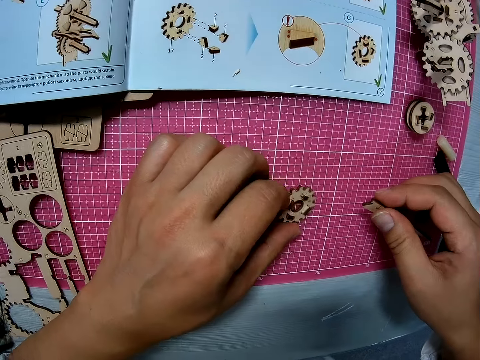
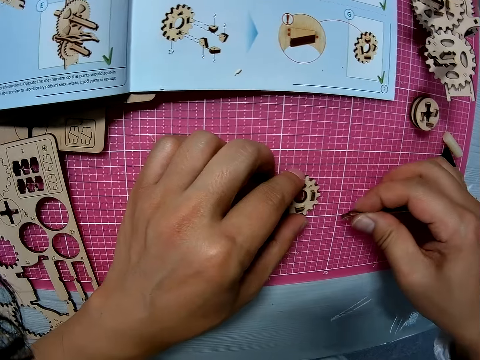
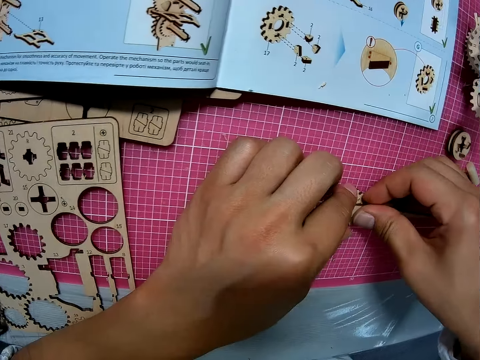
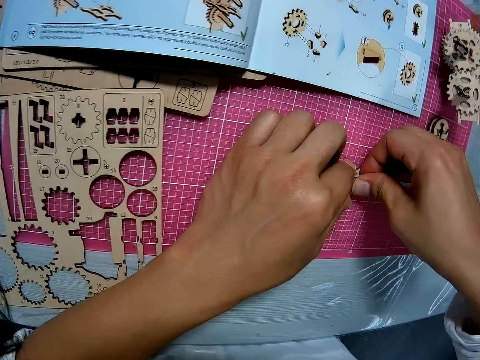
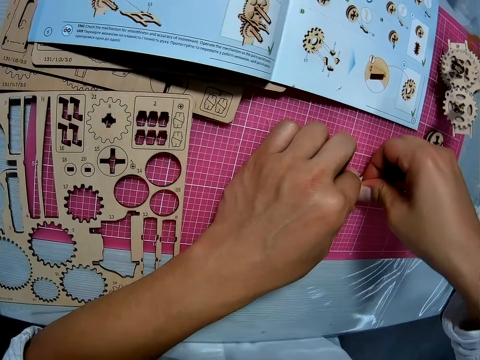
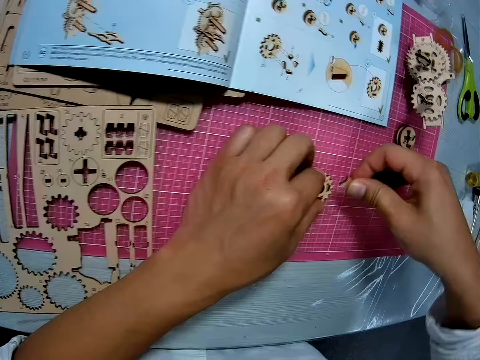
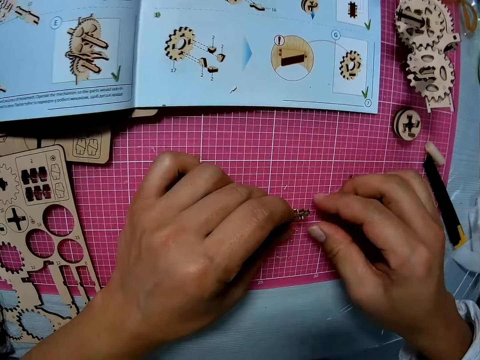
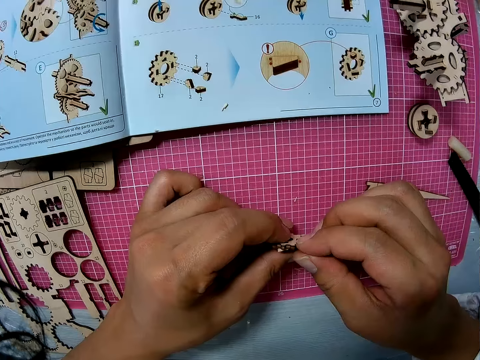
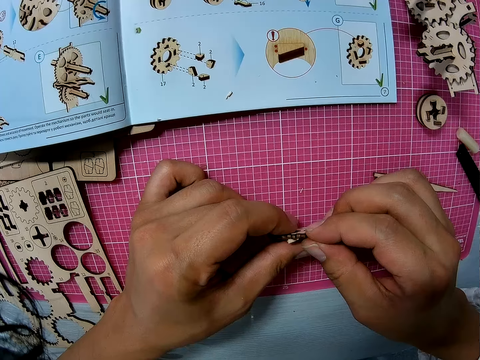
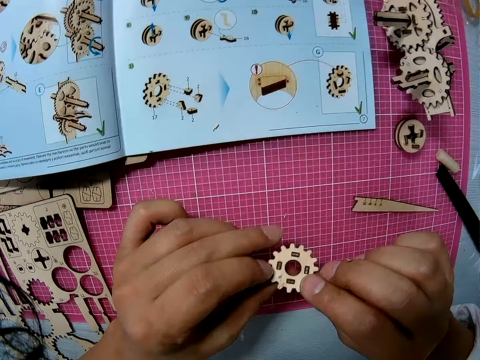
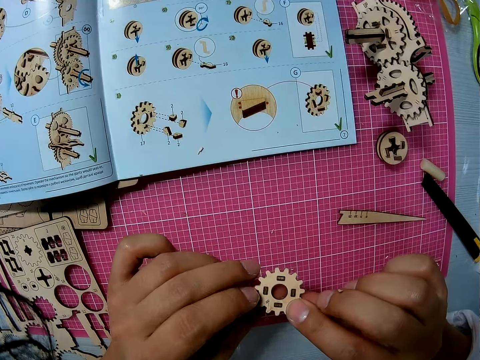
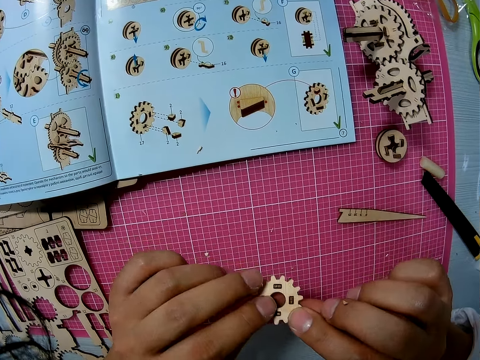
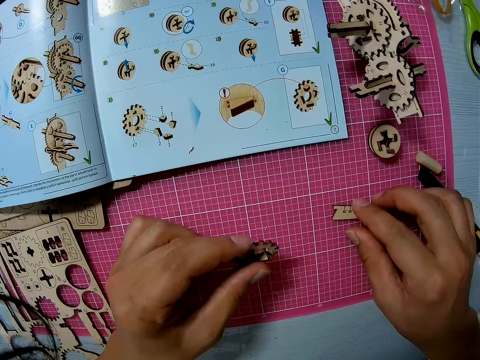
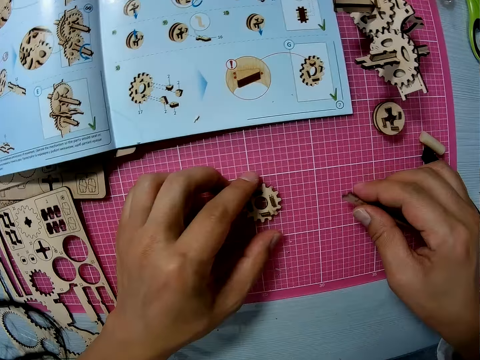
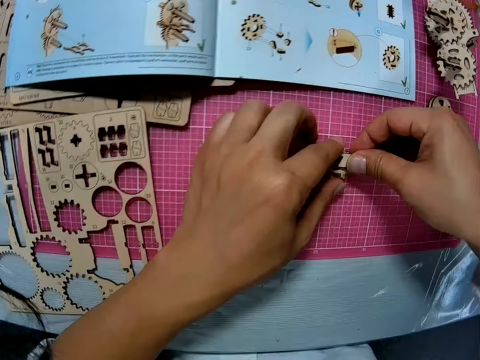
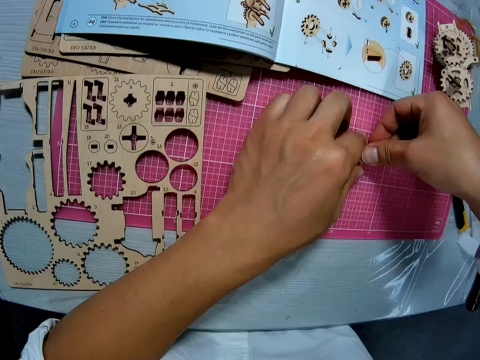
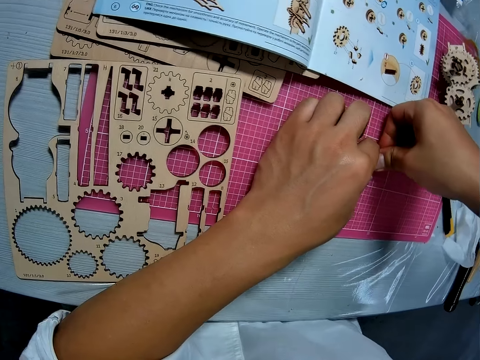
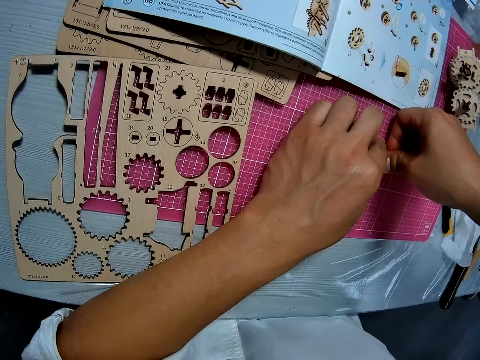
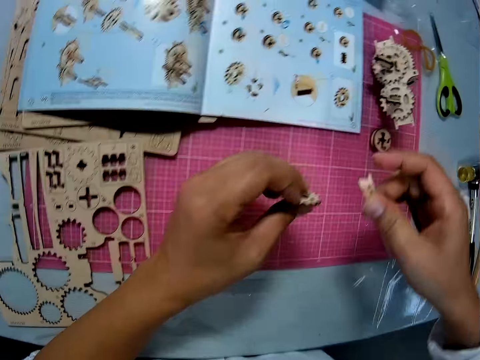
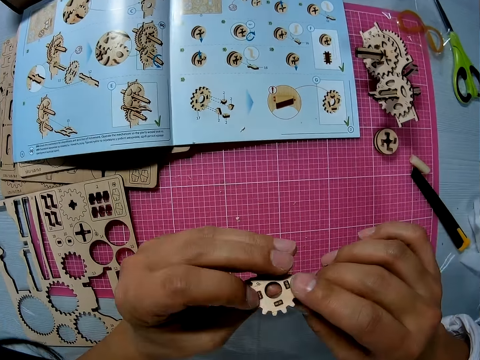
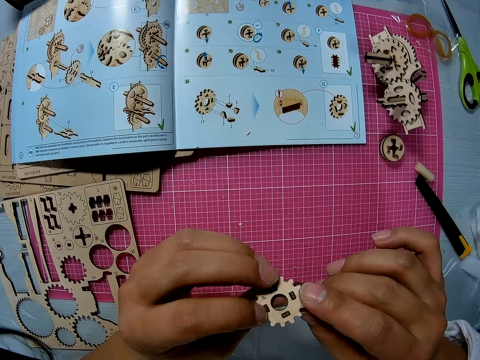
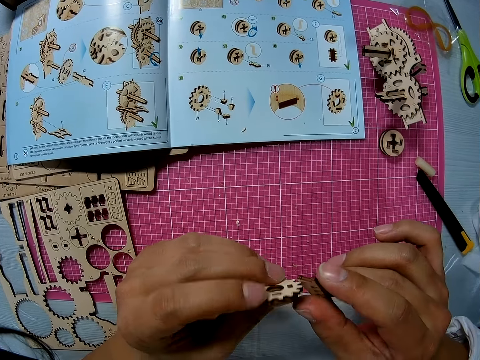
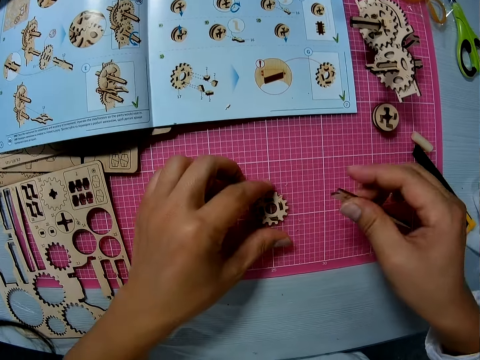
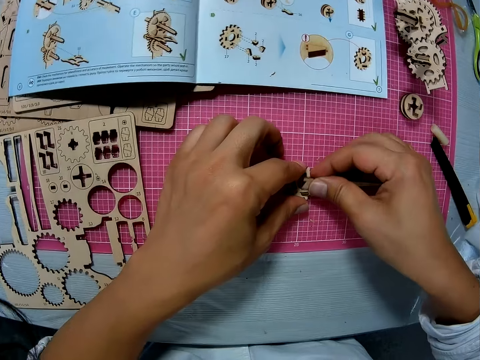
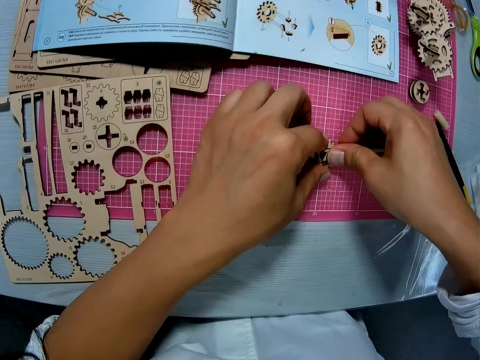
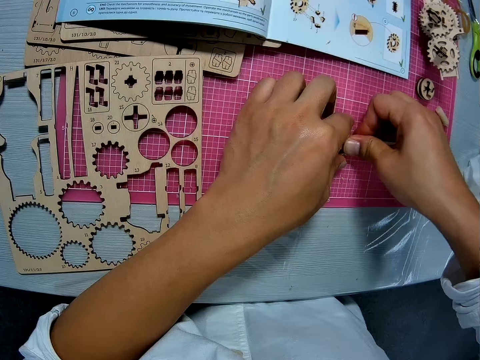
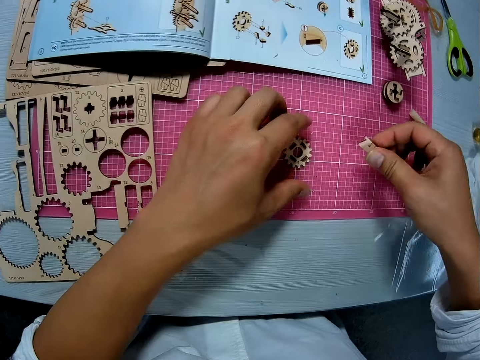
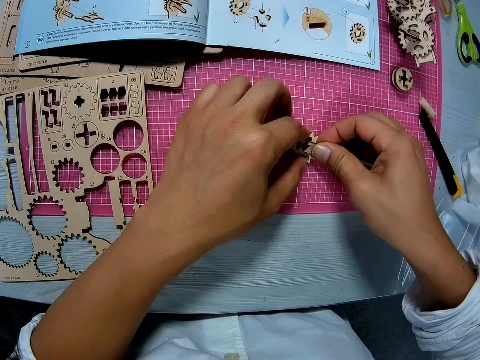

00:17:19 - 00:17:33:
The camera wearer drops the craft straightener on the cutting sheet. He drops the puzzle. He examines the piece already on the cutting sheet with both hands. He fixes the puzzle. He picks the craft straightener from the cutting sheet with his right hand. He places the piece on the cutting sheet with his left hand. He picks the puzzle piece. He fixes the puzzle piece. He works on the piece with the craft straightener. He picks up the piece from the cutting sheet with his left hand. He examines the piece with both hands. He places the piece on the cutting sheet with his left hand. He works on the piece with the craft straightener.

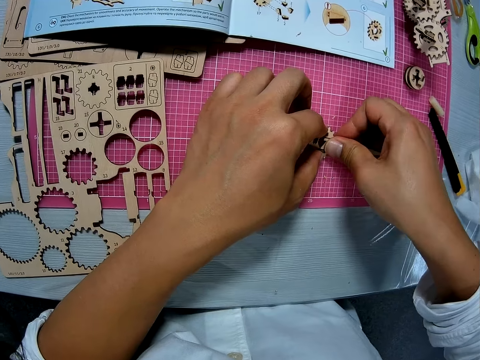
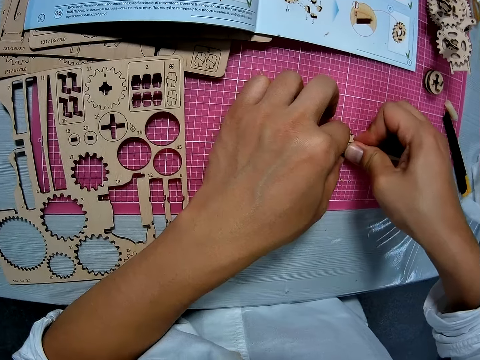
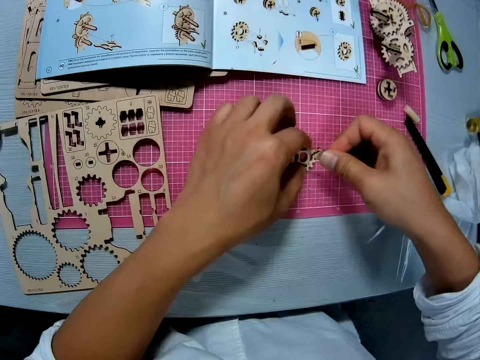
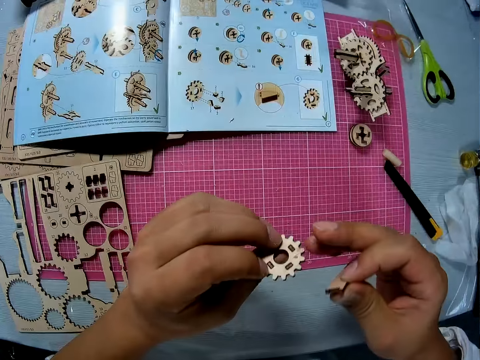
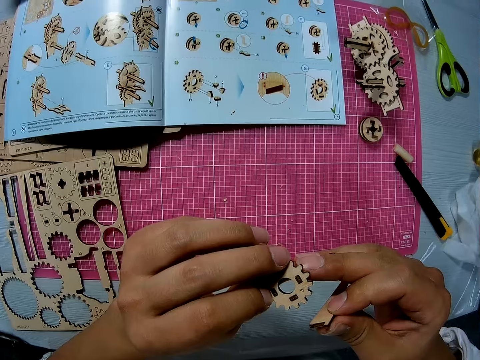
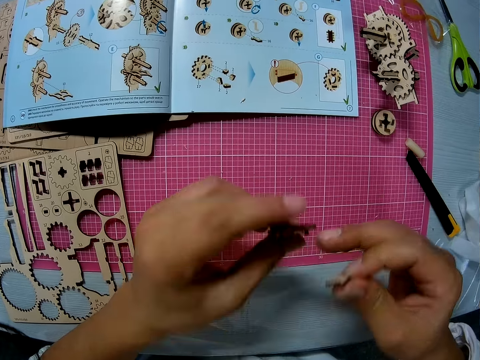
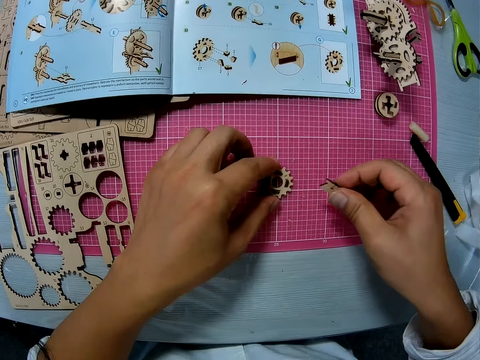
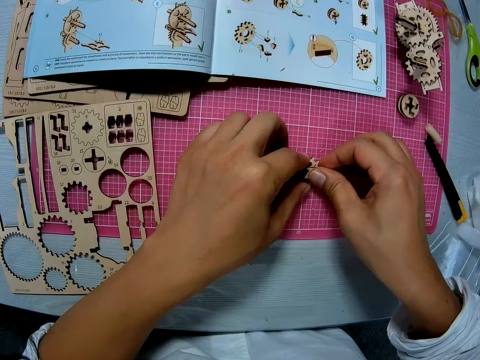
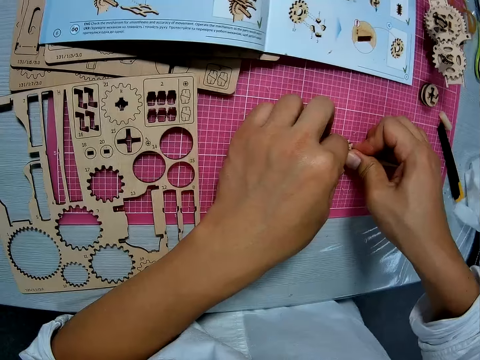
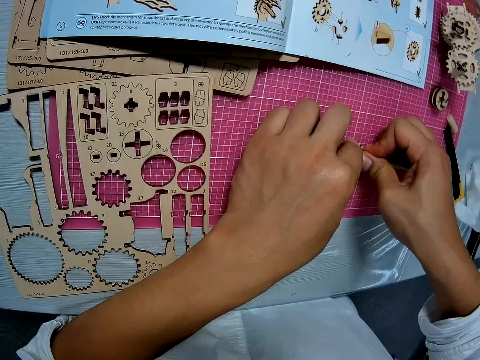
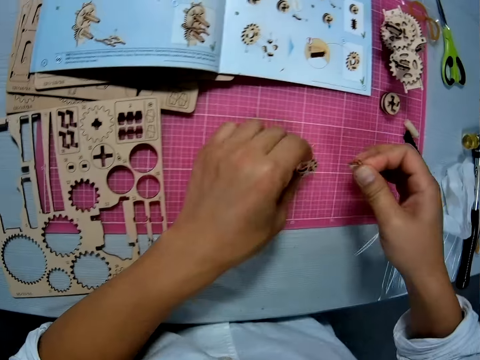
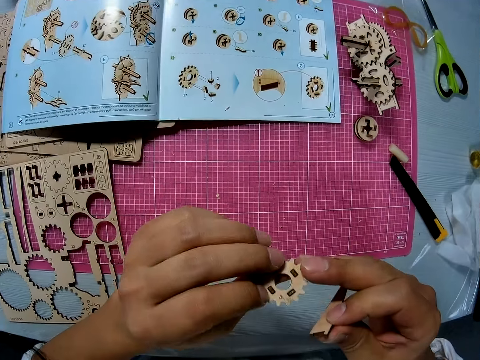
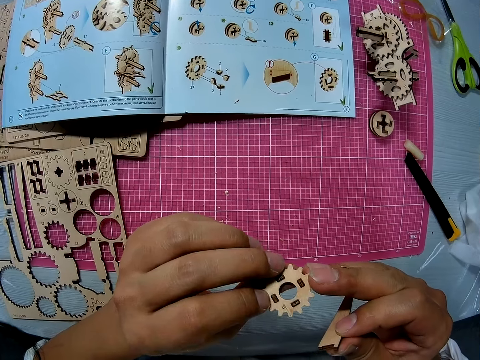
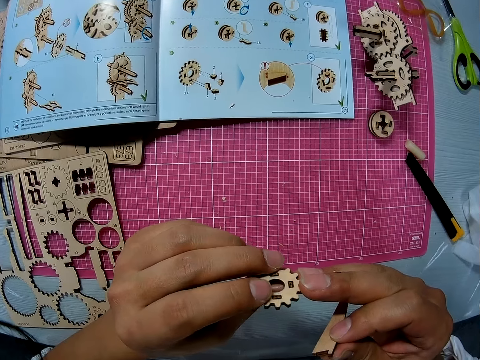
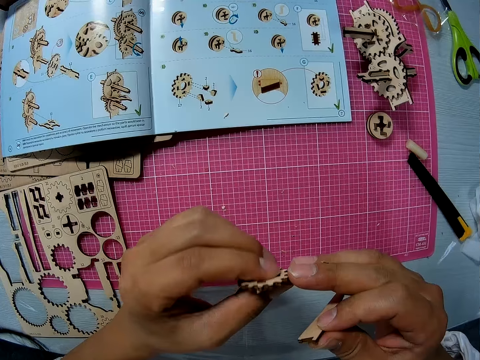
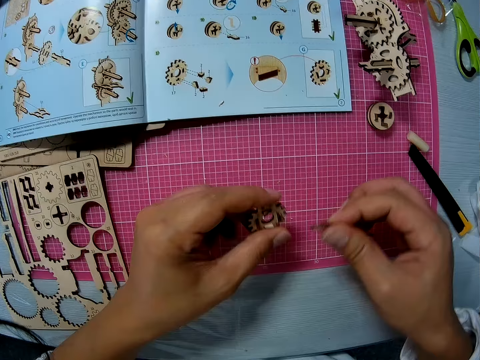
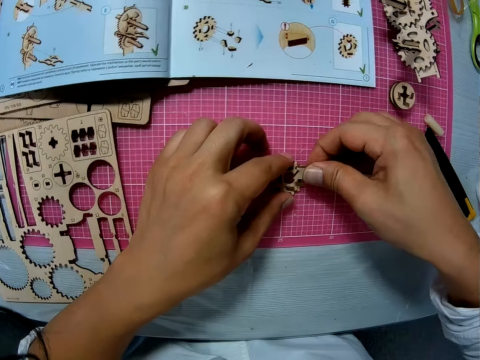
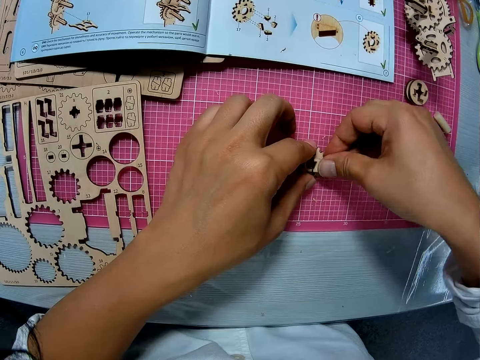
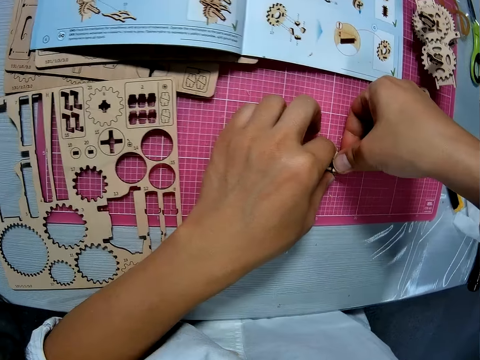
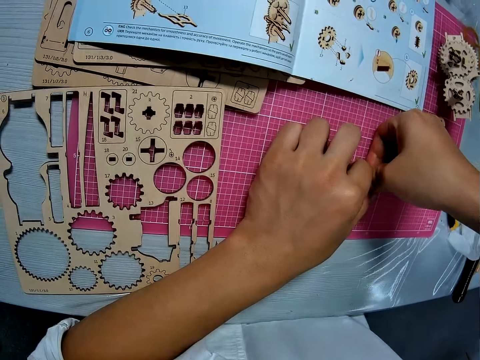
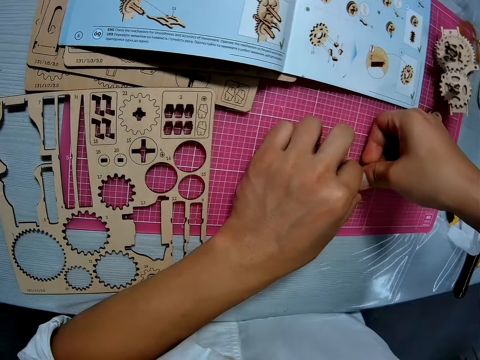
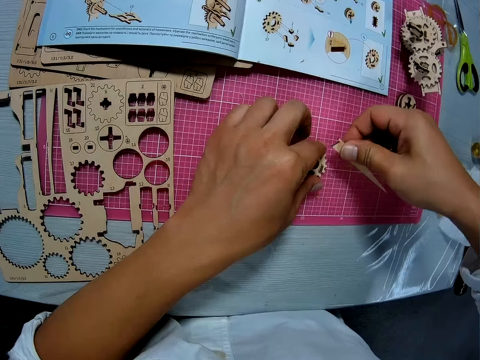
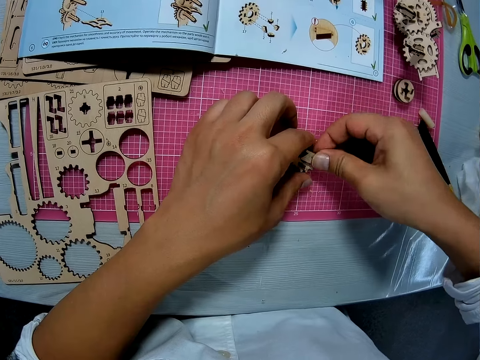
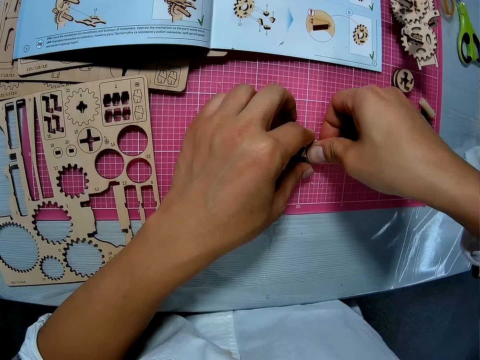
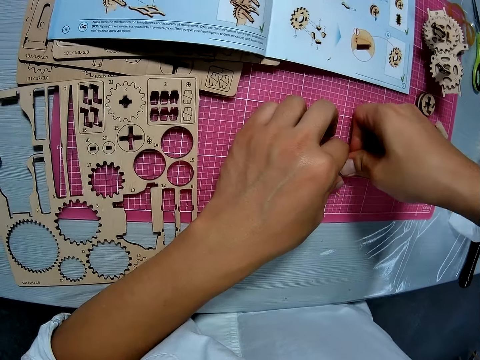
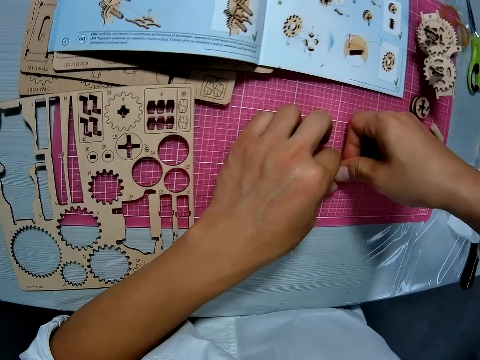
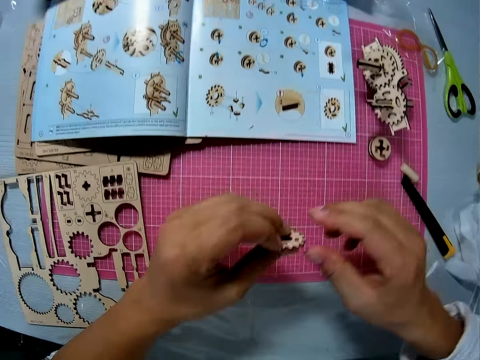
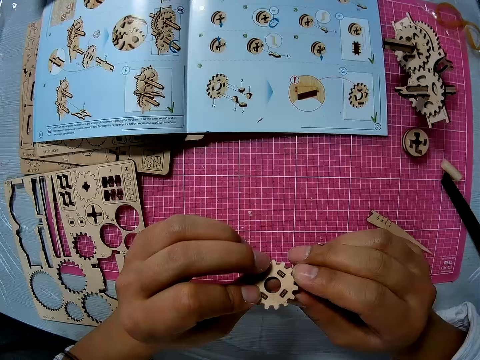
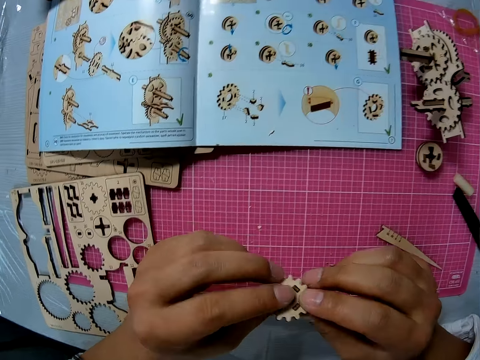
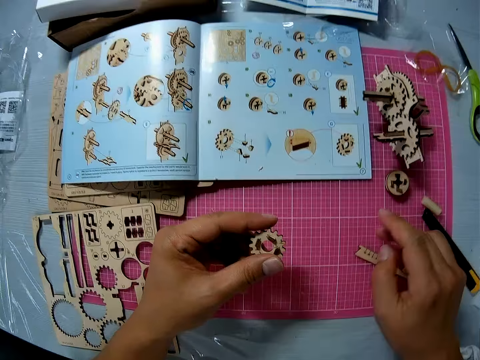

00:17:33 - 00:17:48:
The camera wearer picks up the piece from the cutting sheet with his left hand. He examines the piece with both hands. He places the piece on the cutting sheet with his left hand. He works on the piece with the craft straightener. He picks up the piece from the cutting sheet with his left hand. He drops the craft straightener on the cutting sheet. He drops the puzzle piece. He examines the piece with both hands.
